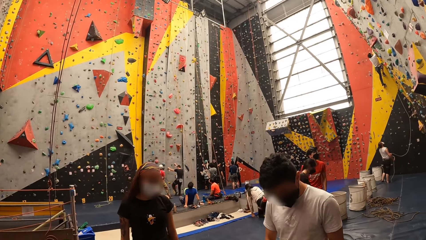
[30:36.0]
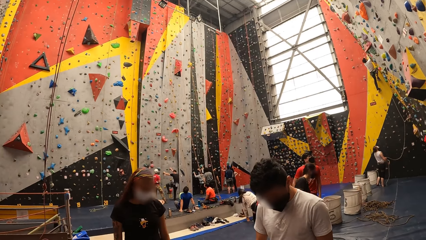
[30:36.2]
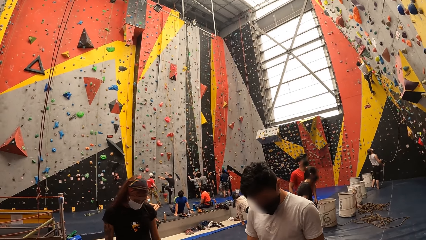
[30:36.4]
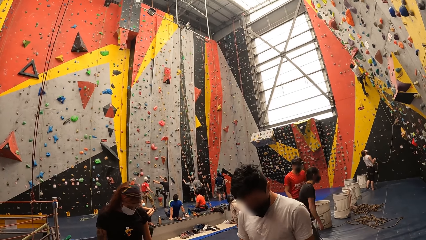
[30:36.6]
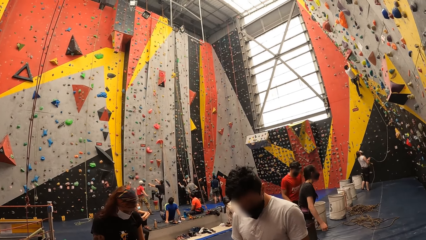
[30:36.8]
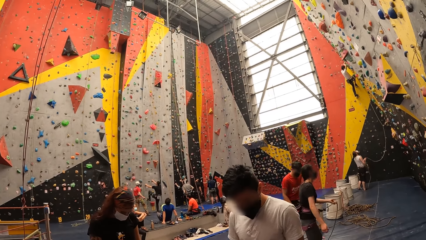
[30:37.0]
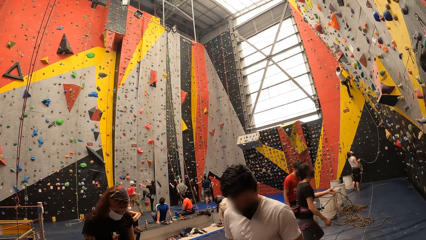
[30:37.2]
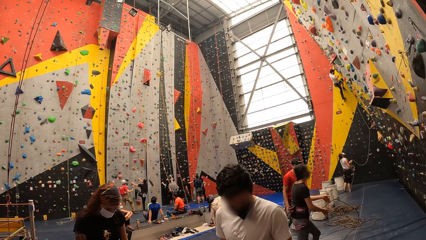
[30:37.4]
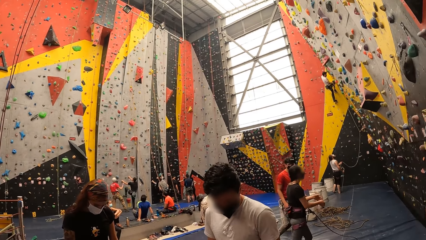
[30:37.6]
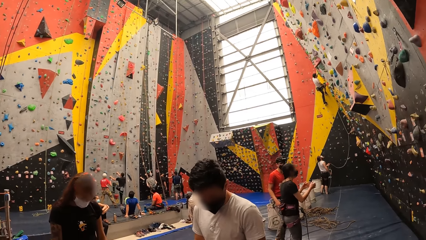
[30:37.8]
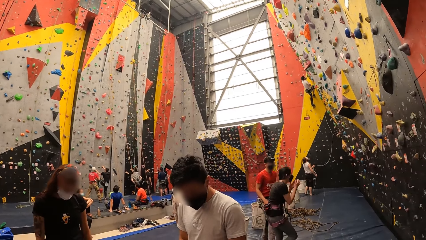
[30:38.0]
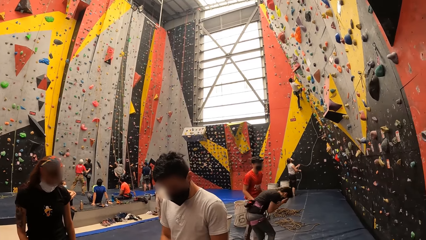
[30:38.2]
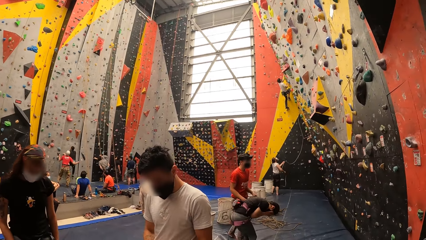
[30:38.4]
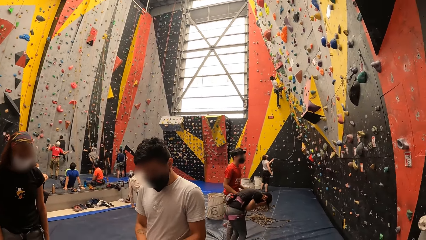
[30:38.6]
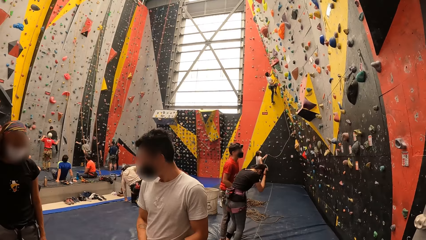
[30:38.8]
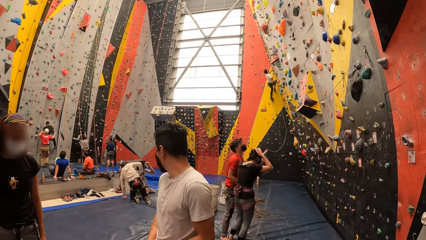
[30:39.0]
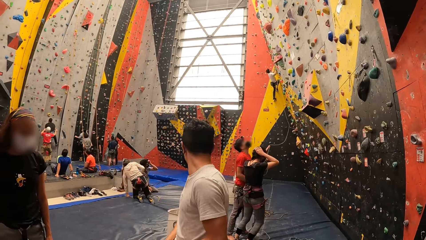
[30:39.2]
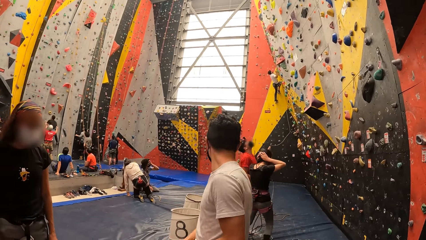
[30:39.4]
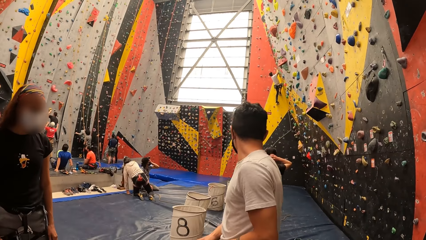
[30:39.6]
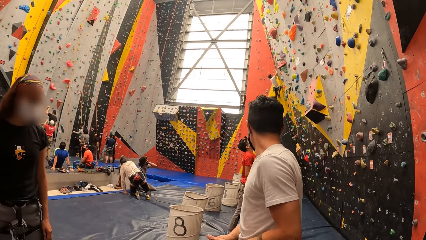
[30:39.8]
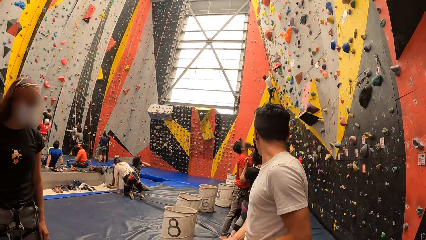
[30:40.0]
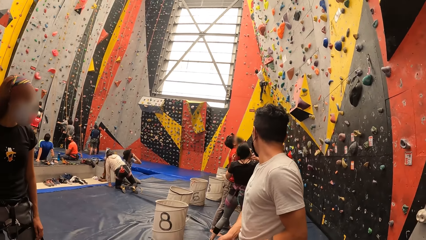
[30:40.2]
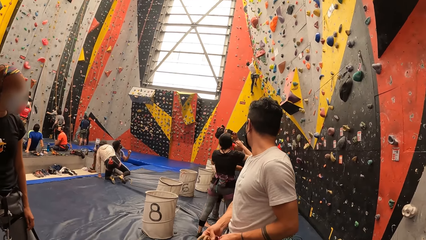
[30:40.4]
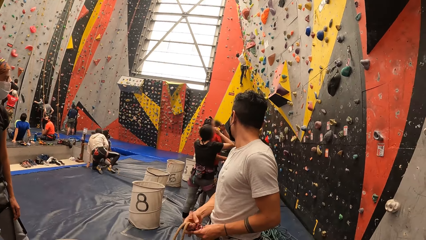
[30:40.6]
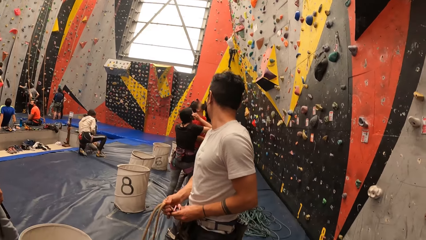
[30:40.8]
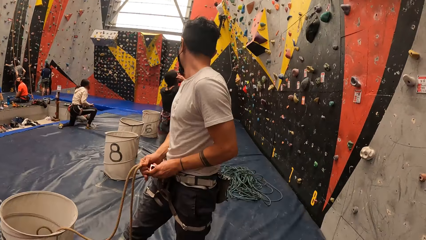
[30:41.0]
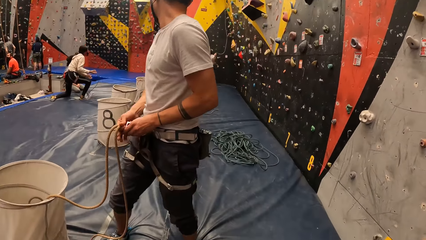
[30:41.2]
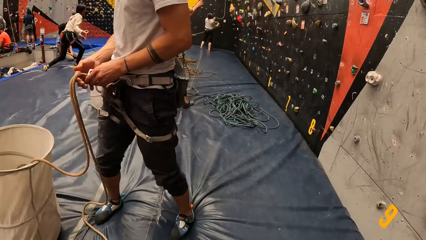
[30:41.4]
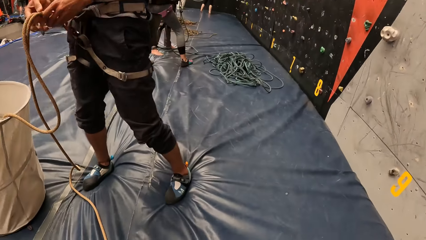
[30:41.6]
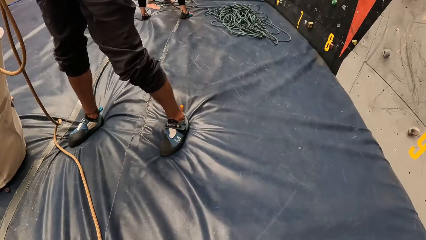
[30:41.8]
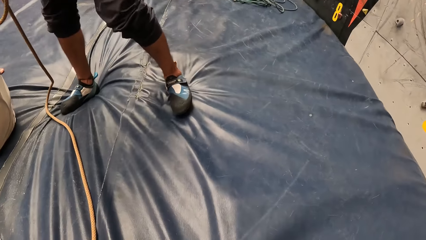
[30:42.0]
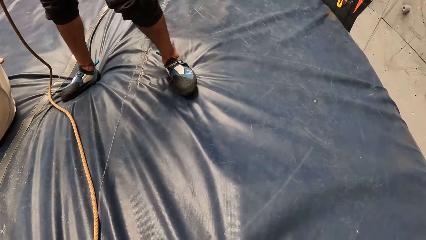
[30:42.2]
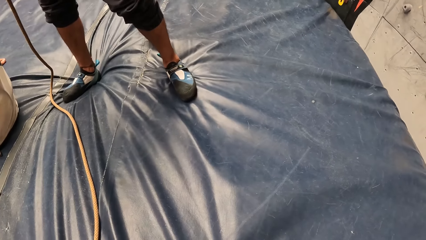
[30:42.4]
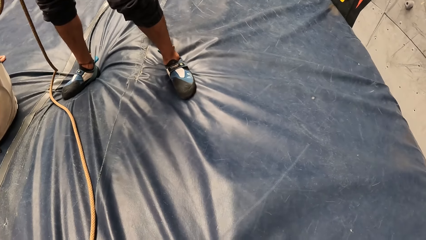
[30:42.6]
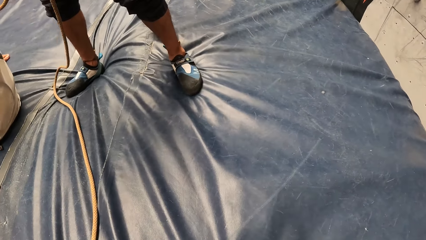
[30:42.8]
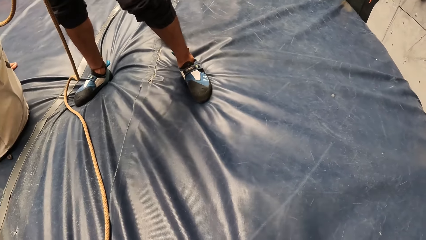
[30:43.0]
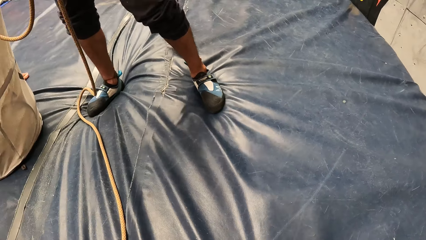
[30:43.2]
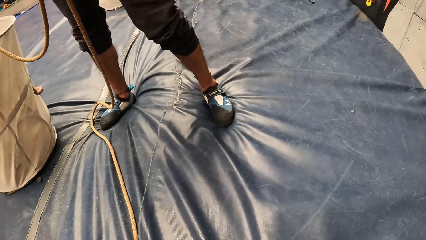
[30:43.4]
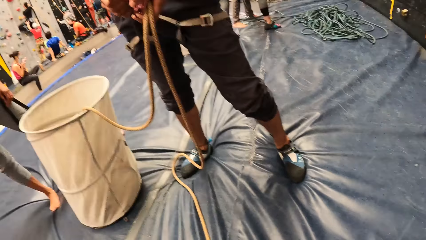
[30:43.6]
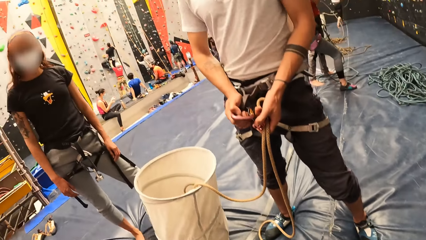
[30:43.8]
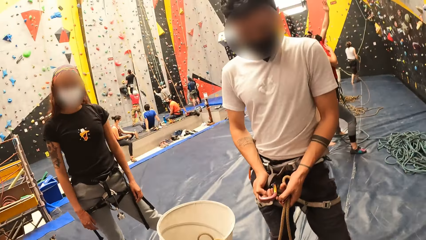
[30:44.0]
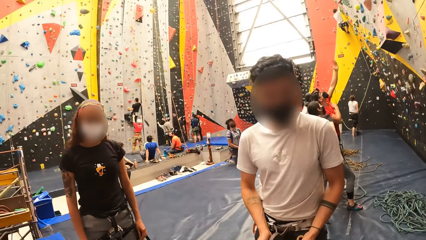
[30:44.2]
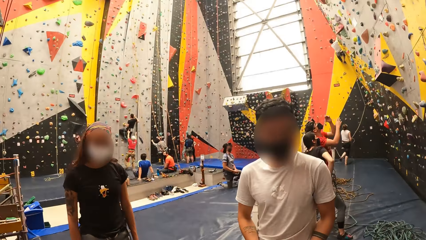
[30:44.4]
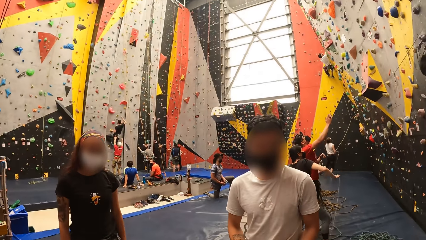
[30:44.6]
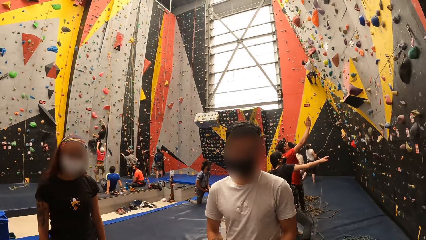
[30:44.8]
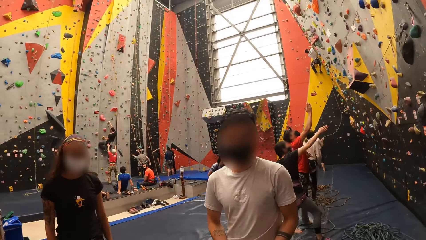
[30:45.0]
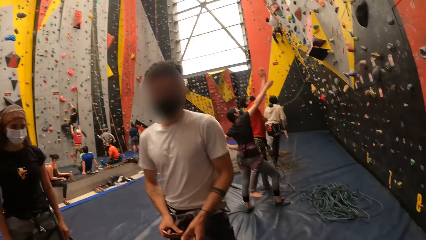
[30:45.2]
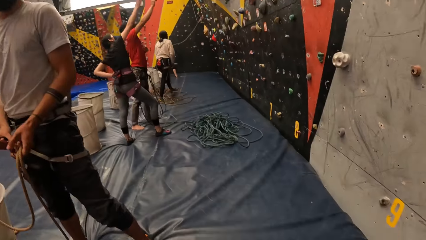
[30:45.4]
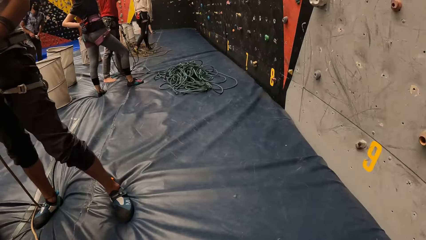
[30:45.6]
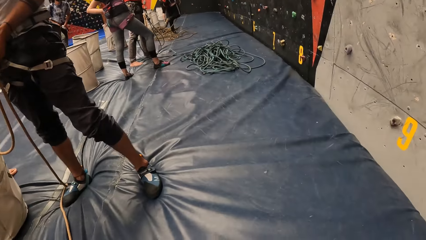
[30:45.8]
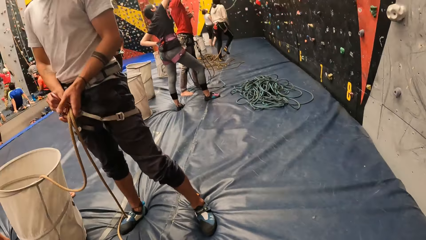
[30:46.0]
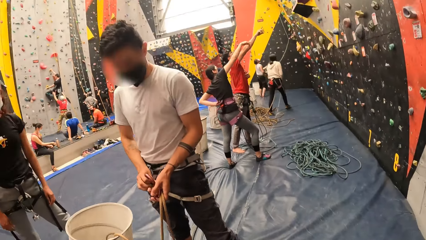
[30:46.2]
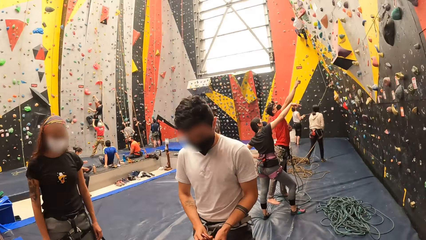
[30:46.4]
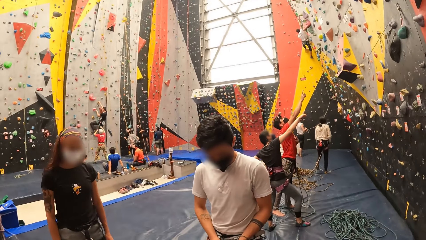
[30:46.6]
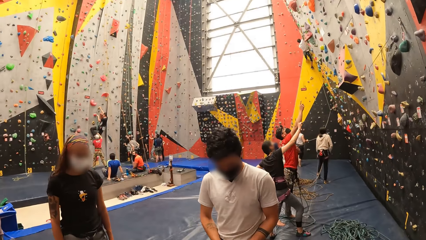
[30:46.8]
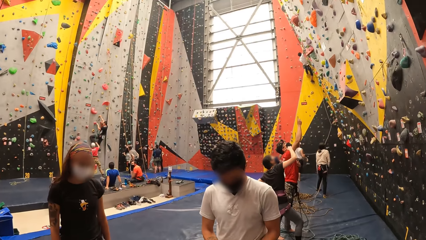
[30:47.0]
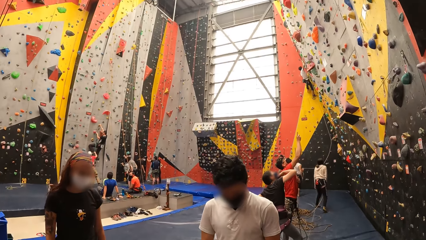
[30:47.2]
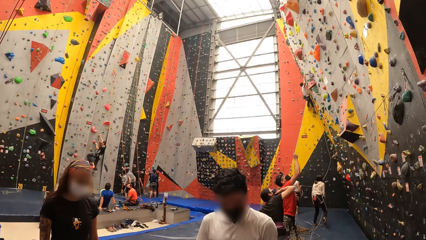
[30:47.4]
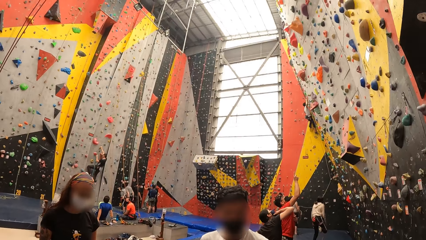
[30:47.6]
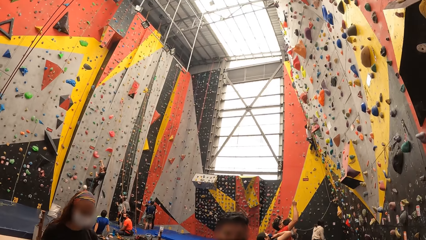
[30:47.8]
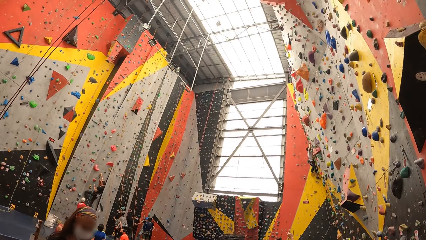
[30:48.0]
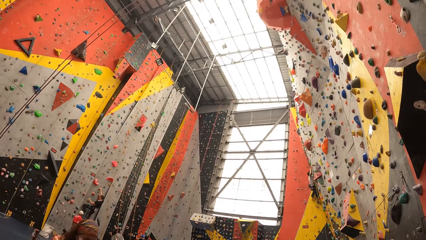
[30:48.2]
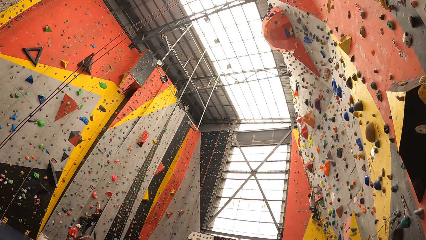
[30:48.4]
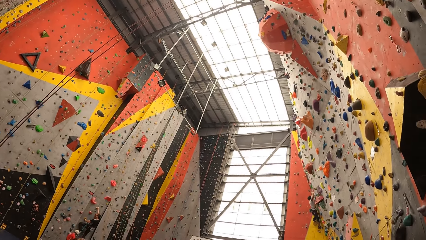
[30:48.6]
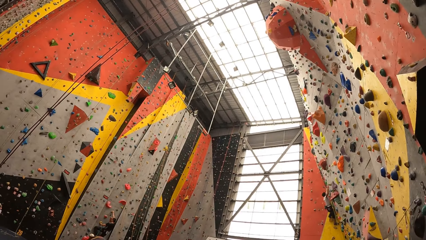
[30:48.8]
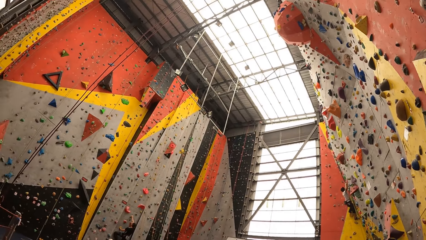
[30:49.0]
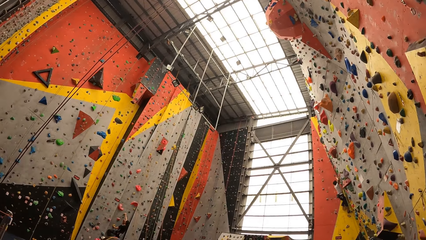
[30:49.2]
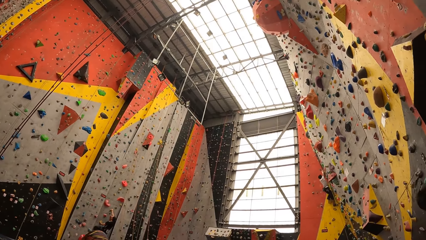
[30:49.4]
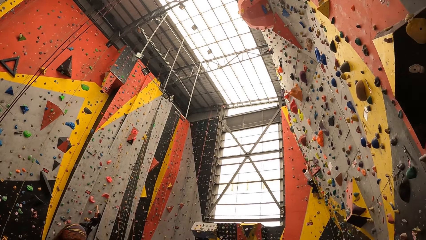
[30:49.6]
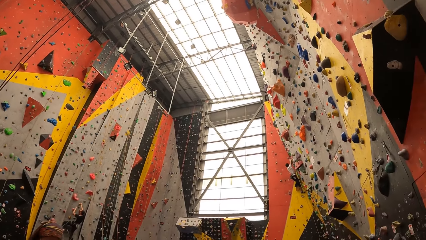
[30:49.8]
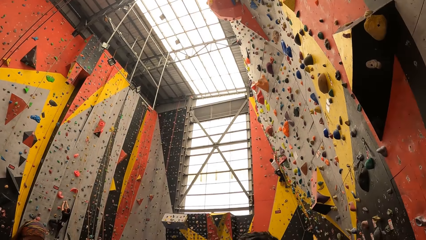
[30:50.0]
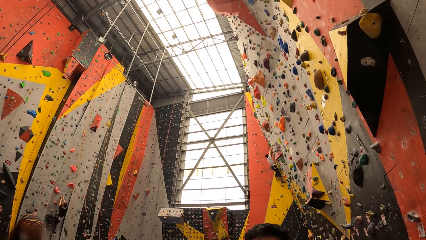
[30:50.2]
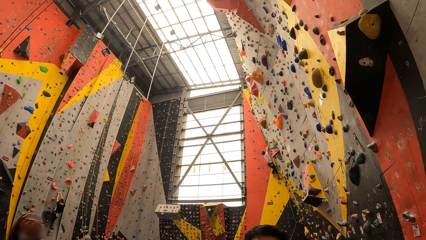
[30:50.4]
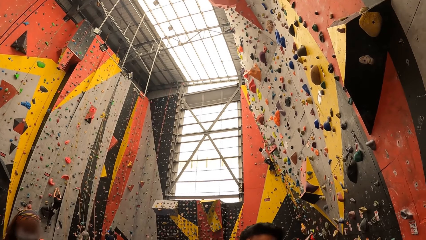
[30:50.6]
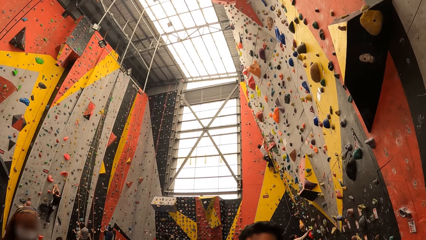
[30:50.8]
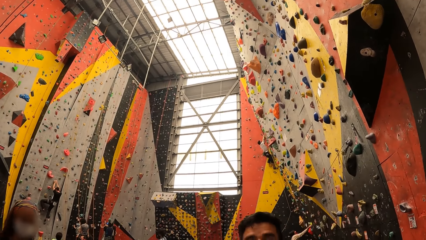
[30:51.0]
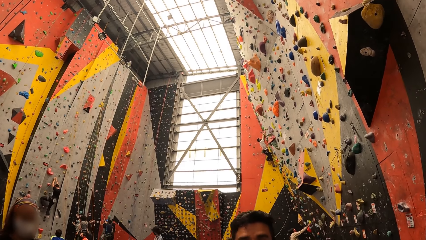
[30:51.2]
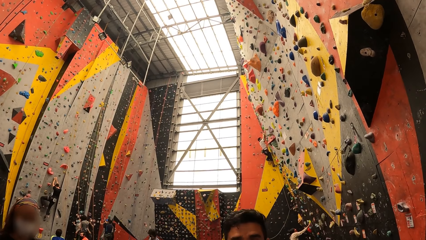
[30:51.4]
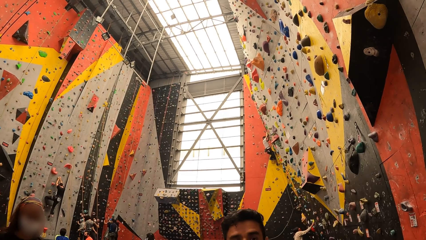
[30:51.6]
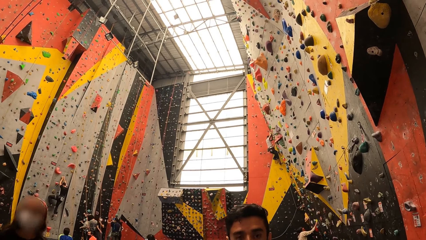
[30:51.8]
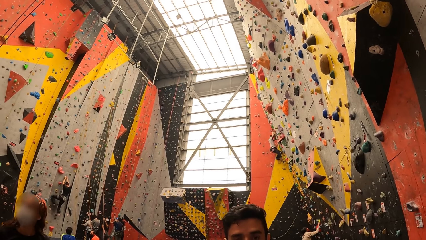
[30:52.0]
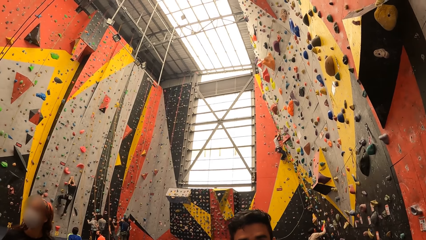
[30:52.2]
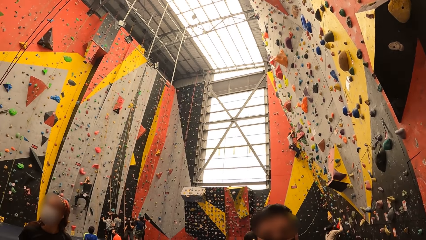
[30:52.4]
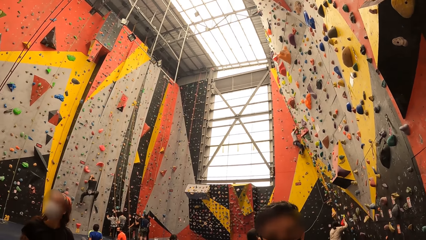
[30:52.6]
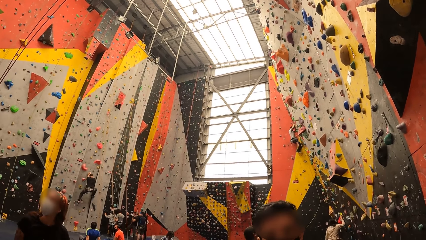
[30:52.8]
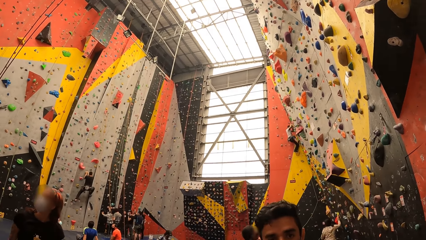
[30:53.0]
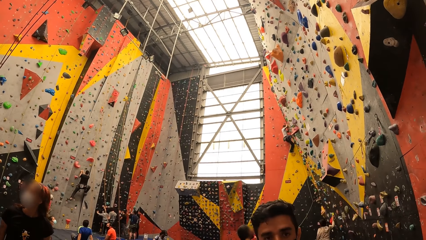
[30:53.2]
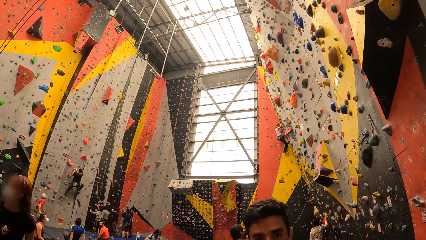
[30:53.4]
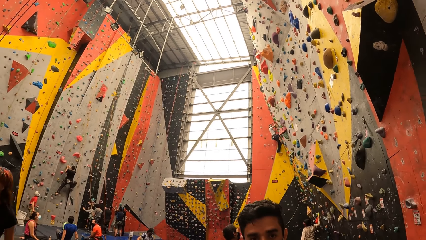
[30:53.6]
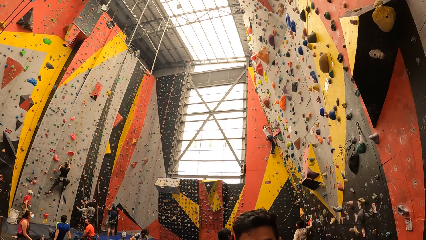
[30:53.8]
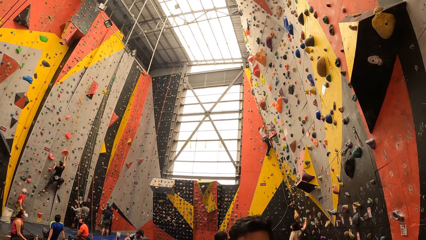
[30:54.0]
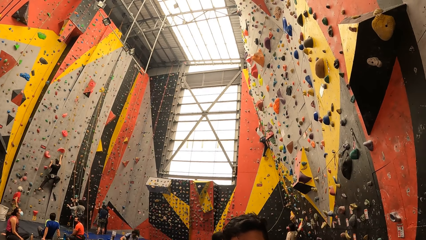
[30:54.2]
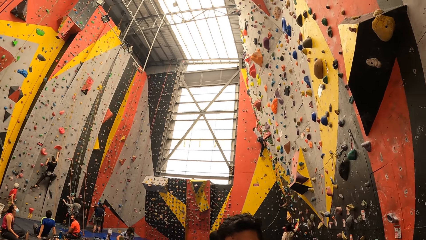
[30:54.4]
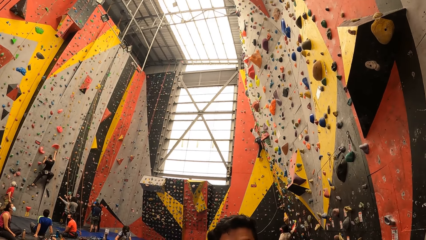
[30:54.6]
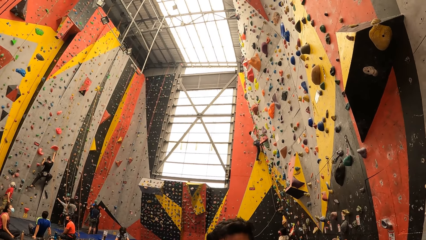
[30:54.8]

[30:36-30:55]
The camera wearer converses with a man. They look around the wall.
